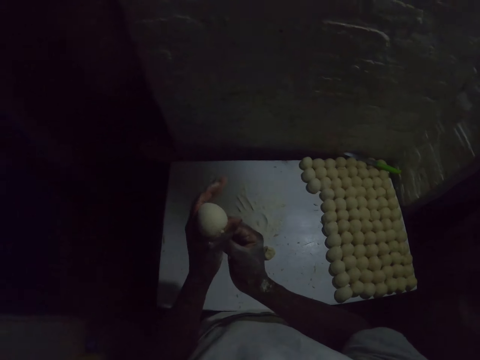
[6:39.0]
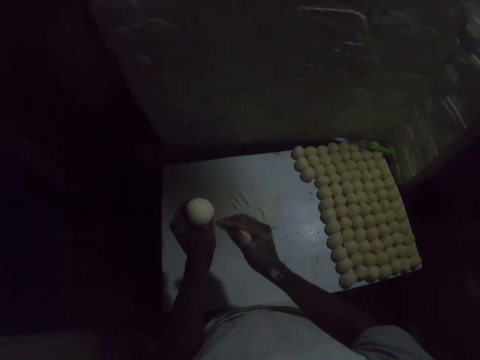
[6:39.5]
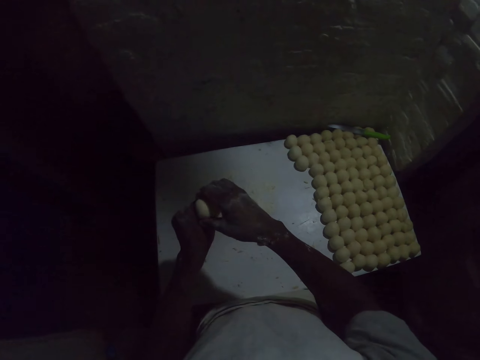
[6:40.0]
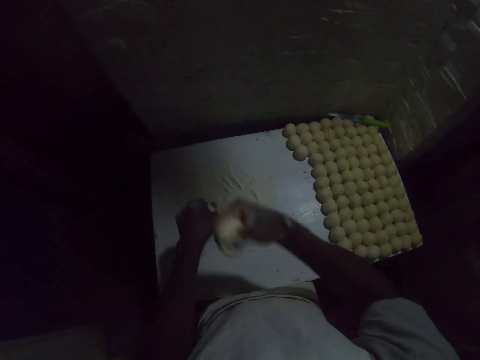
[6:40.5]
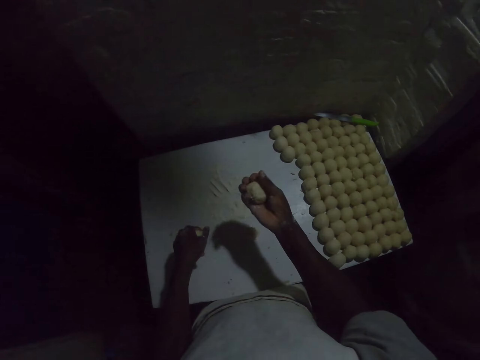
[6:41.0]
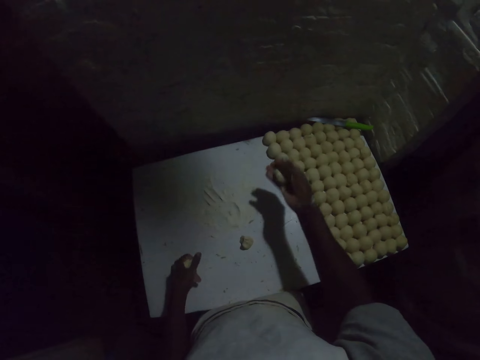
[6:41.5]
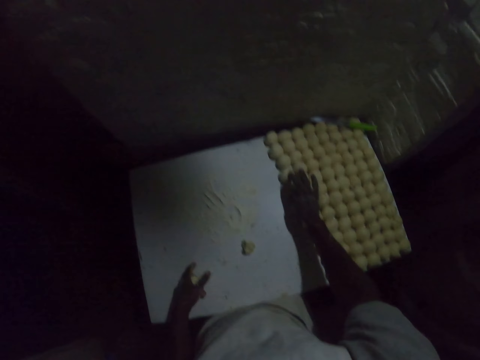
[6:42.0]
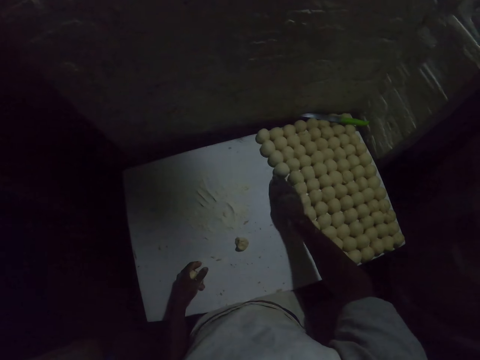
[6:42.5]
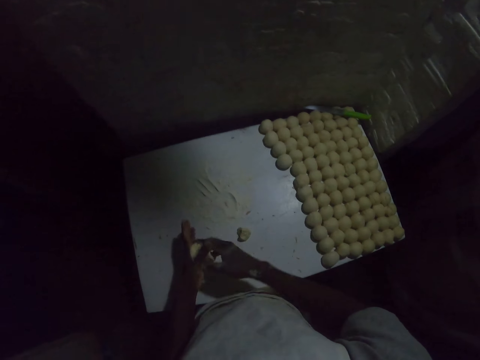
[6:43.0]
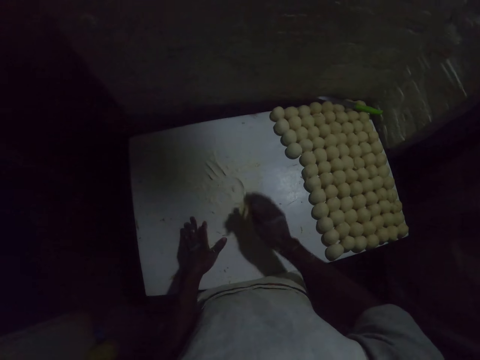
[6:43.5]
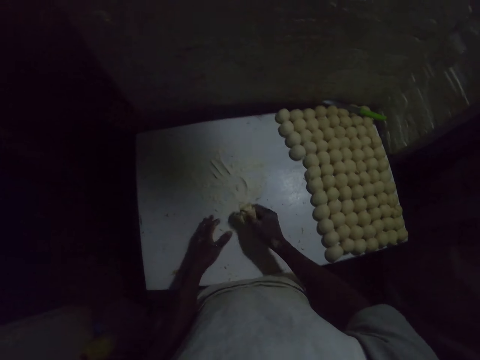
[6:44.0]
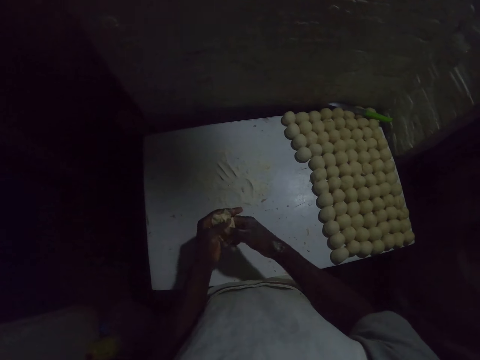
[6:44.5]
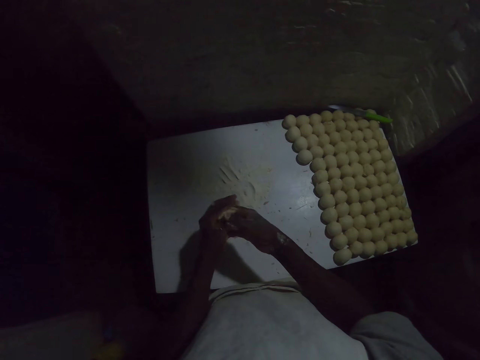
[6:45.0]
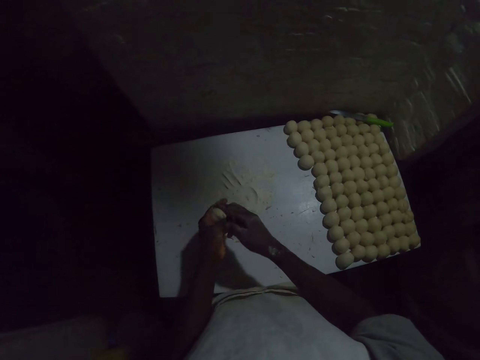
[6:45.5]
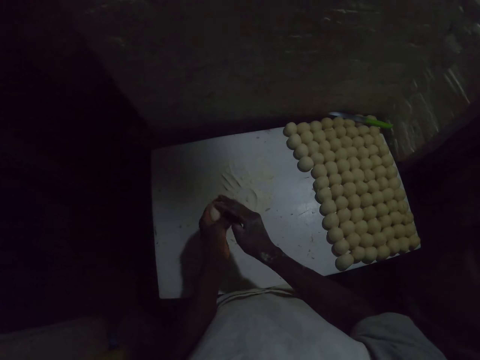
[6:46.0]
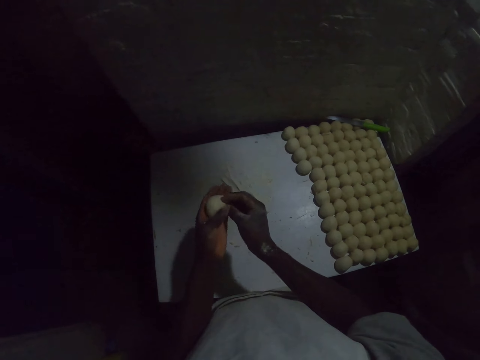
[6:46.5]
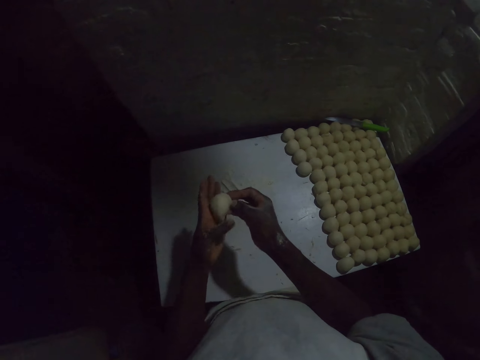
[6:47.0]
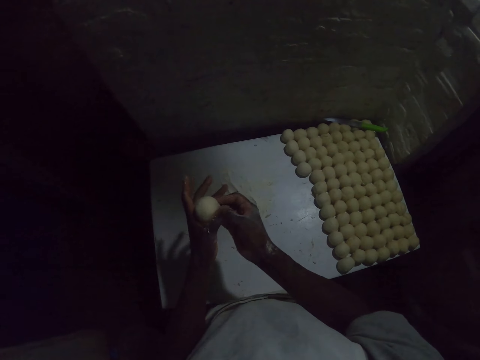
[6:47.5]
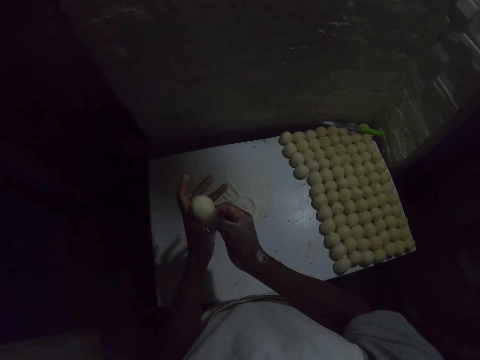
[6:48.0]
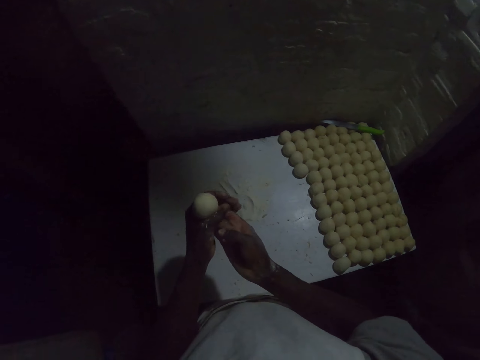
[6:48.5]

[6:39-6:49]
The camera wearer cuts the round dough. They put the dough on the table. They prepare the dough. They deform the dough. They make a round shape with the dough.

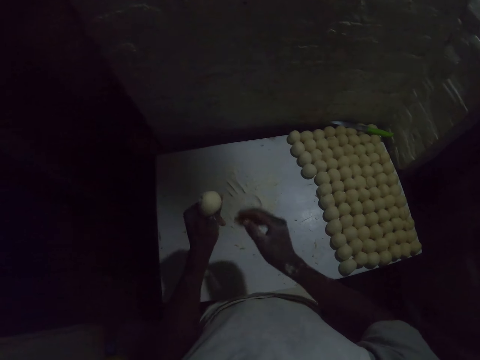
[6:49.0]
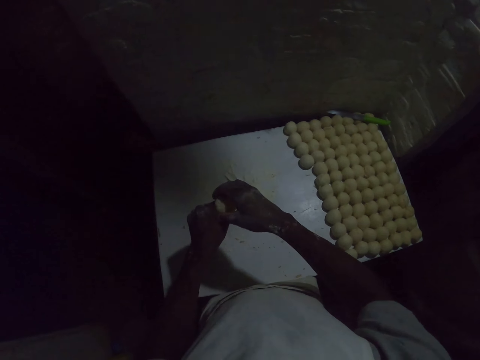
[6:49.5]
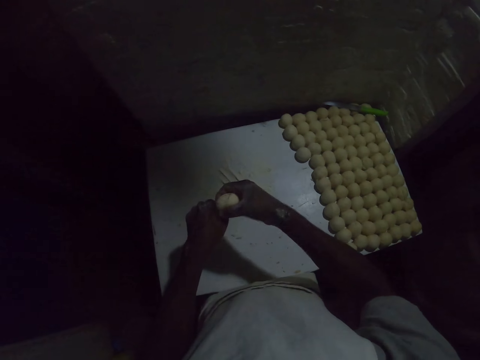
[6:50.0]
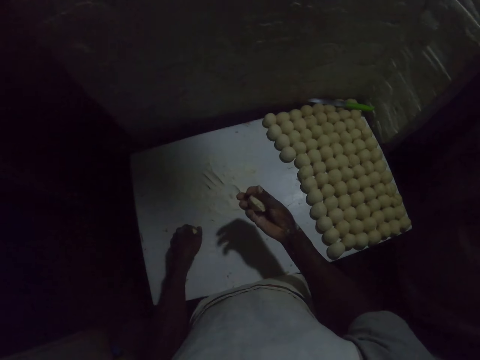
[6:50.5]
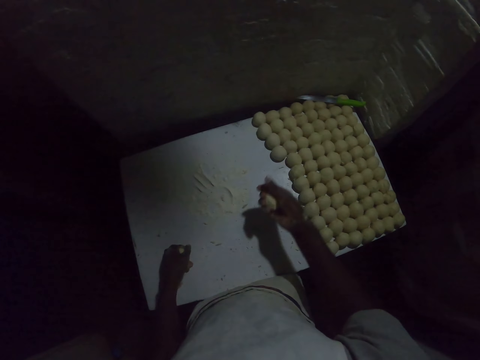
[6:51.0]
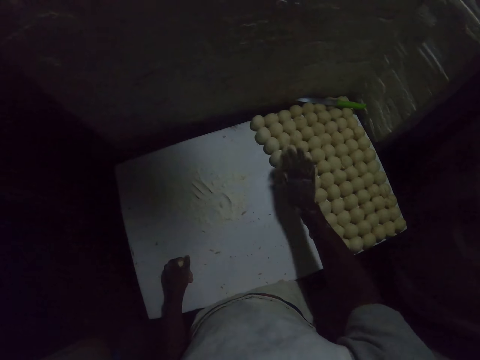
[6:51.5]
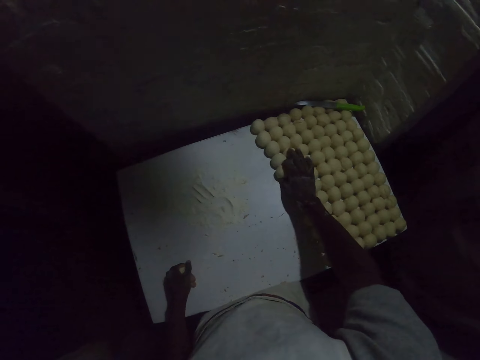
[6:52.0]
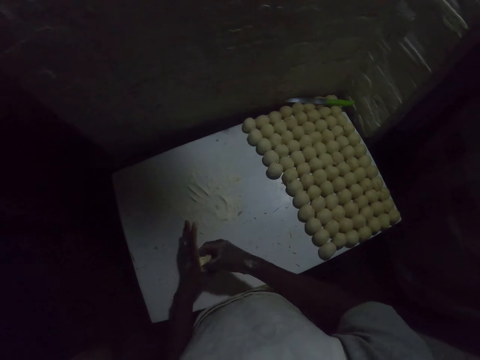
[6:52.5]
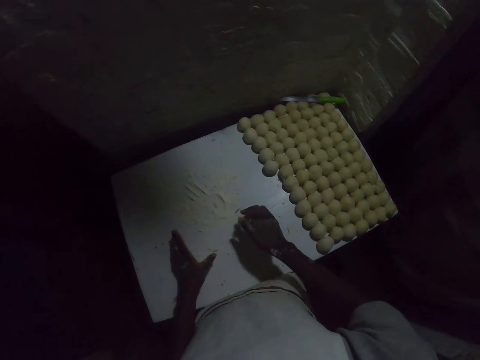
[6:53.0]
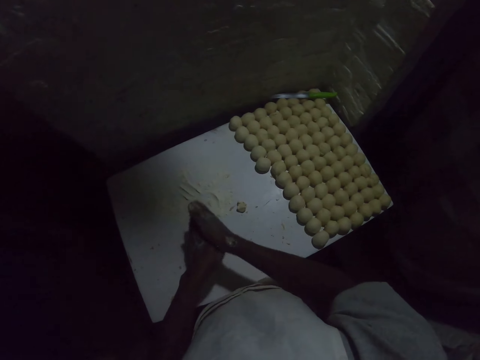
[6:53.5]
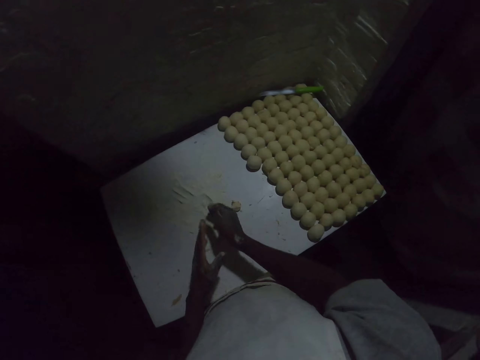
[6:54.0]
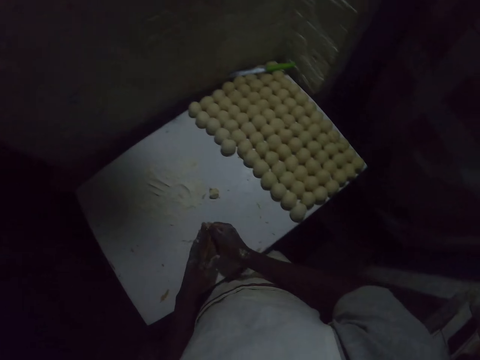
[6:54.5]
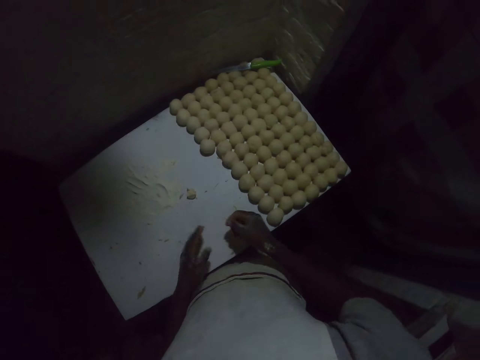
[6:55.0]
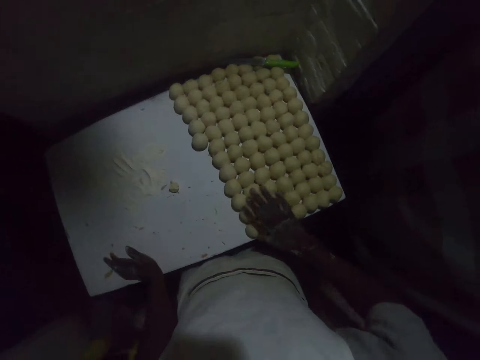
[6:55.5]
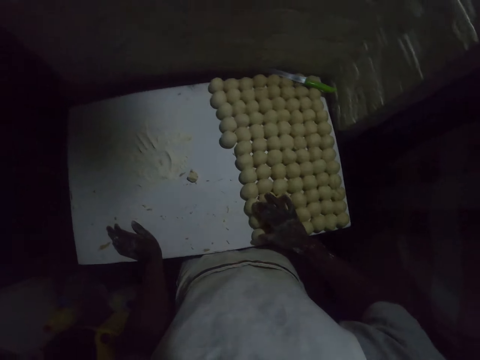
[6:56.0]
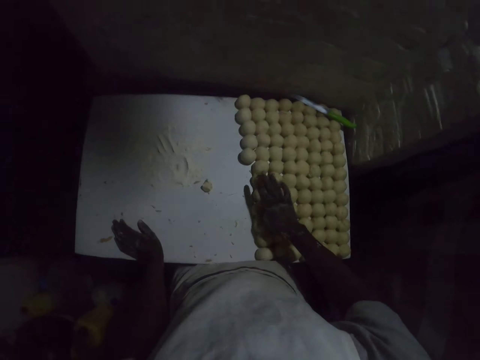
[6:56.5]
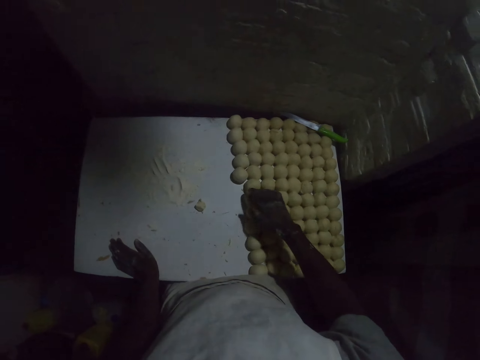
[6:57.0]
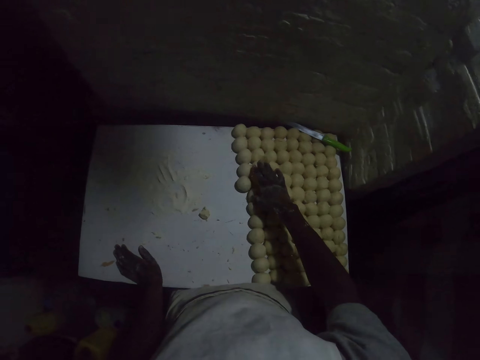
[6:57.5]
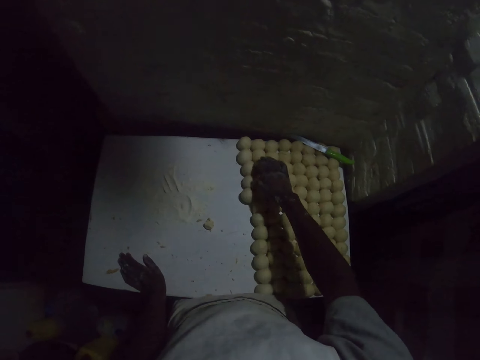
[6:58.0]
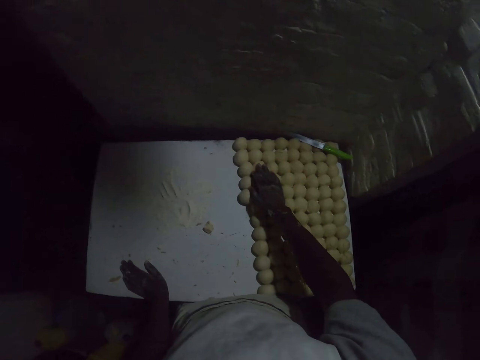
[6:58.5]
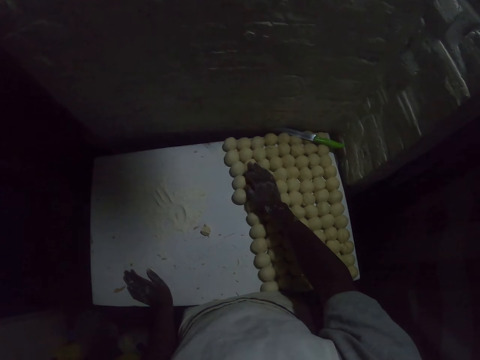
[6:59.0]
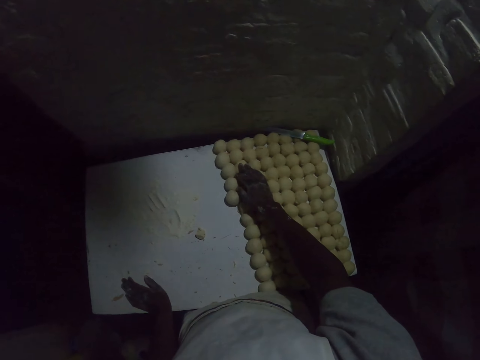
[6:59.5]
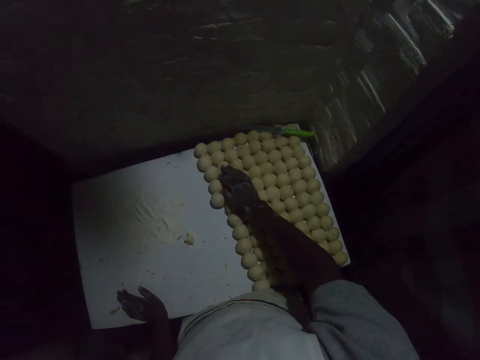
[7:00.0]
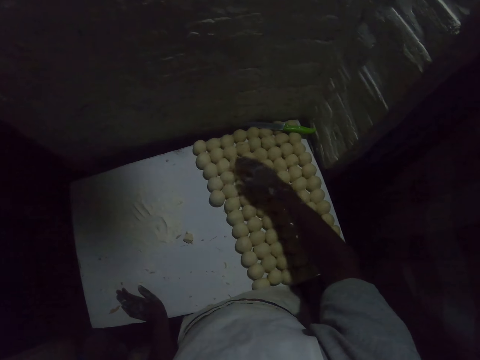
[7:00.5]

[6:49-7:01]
The camera wearer cuts the round dough. They put the round dough on the table. They drop the piece of dough. They count the round doughs on the table. They hold the dough on the table.

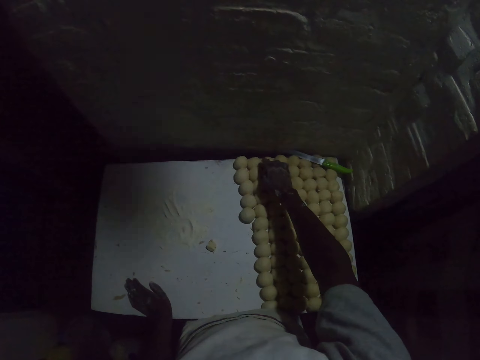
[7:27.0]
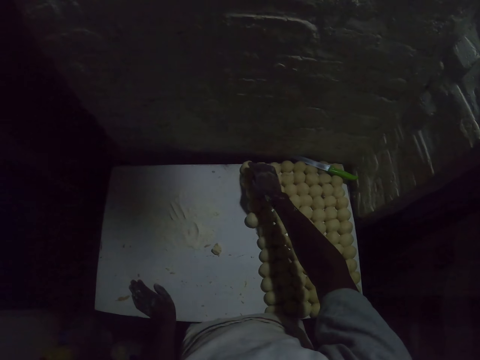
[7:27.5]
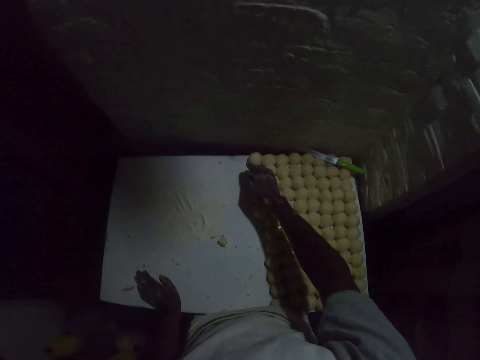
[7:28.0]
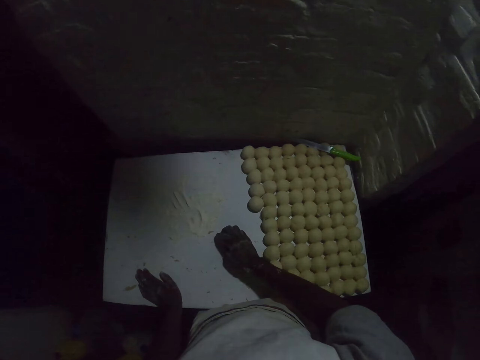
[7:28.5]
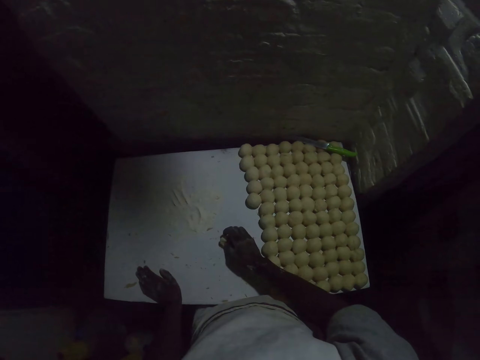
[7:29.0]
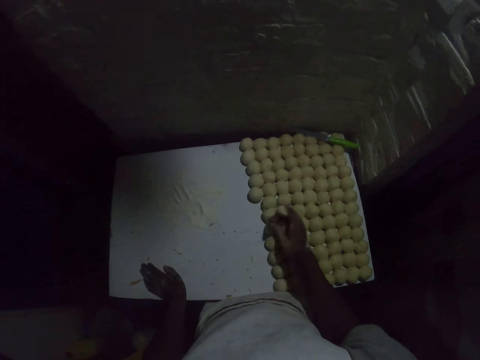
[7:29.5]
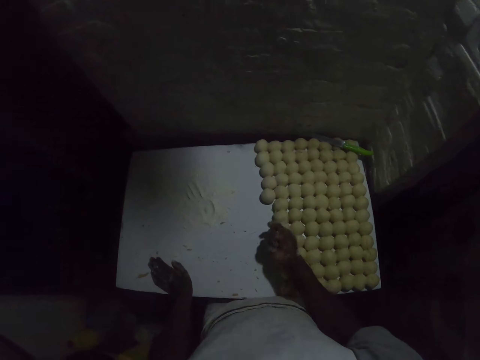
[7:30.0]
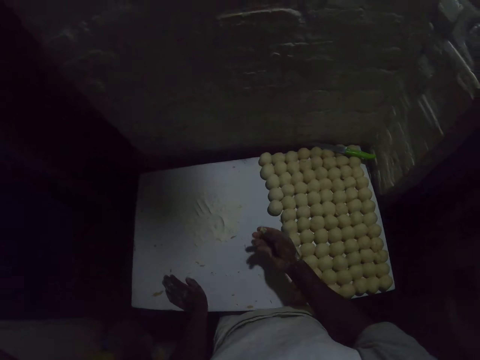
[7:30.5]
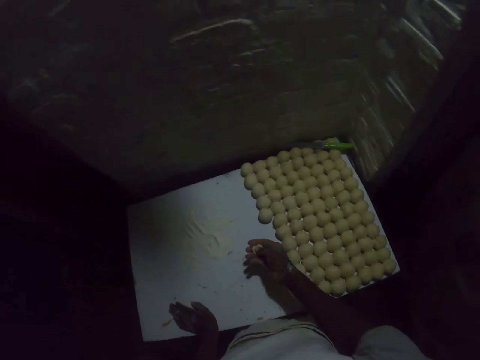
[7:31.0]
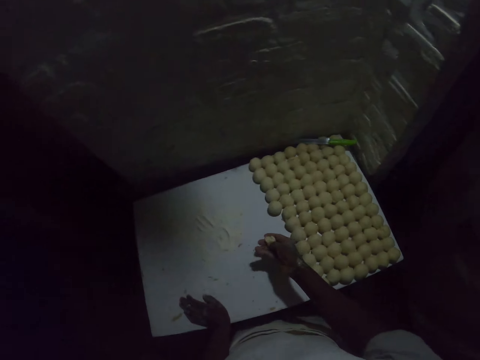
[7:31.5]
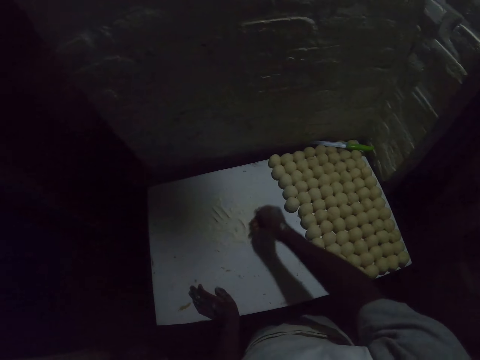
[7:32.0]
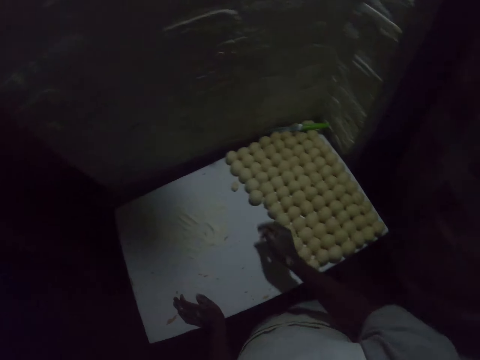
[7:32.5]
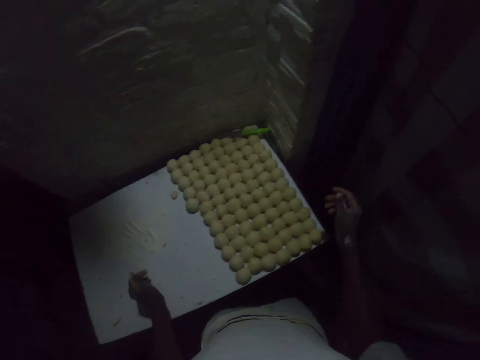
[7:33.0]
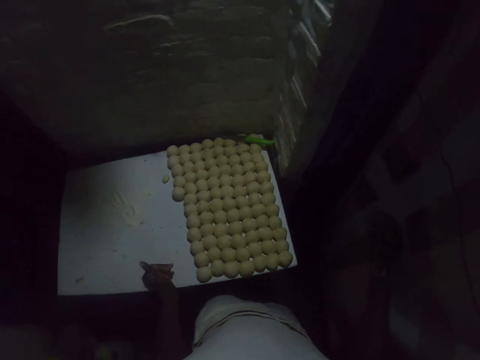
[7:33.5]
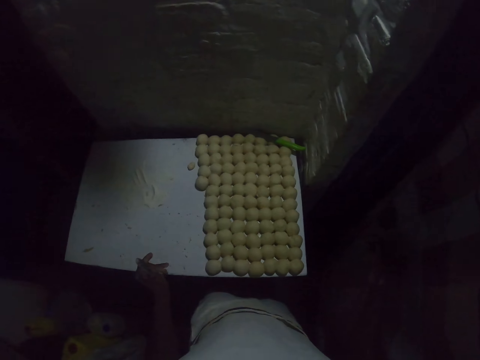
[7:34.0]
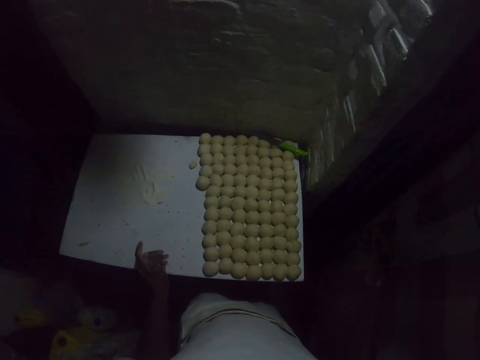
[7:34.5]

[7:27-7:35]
The camera wearer picks up the dough. They drop the dough on the table. They look around.
